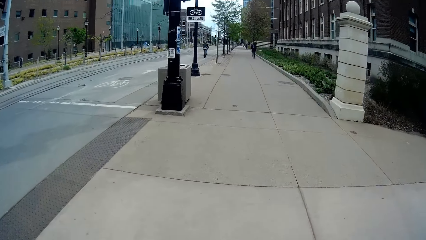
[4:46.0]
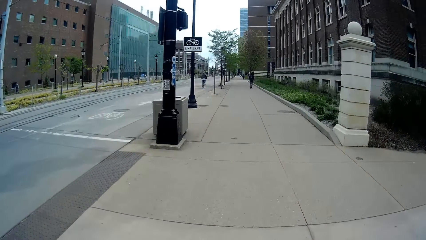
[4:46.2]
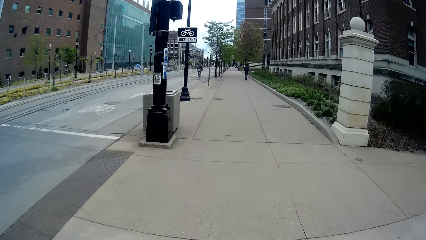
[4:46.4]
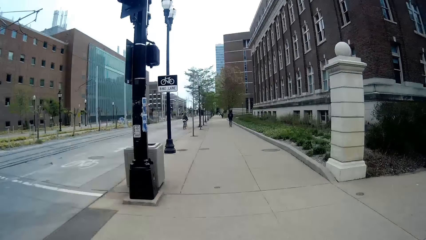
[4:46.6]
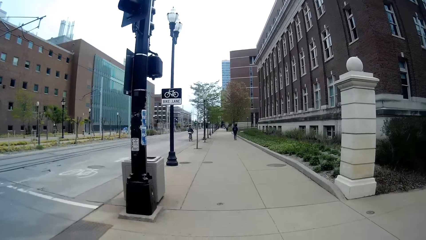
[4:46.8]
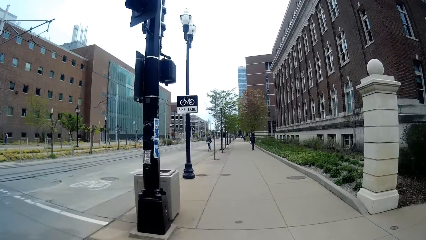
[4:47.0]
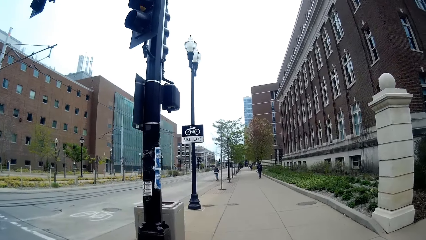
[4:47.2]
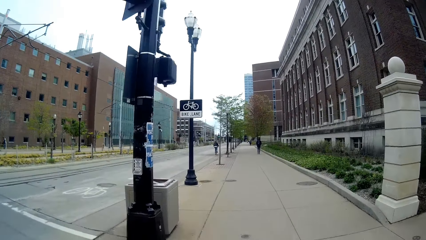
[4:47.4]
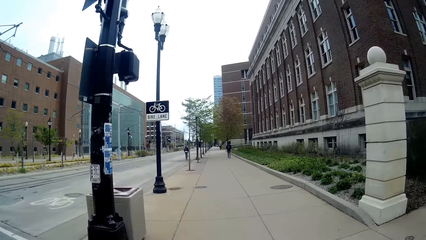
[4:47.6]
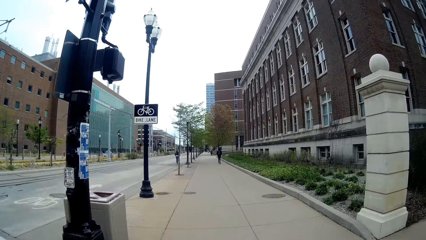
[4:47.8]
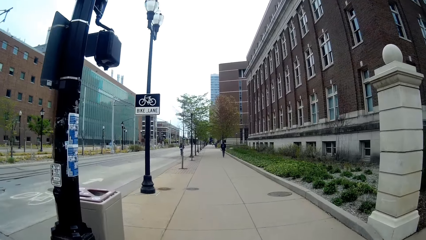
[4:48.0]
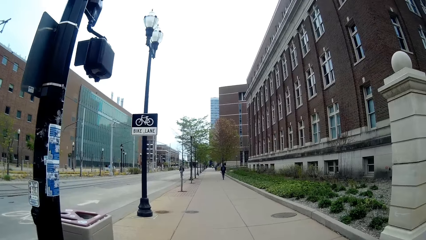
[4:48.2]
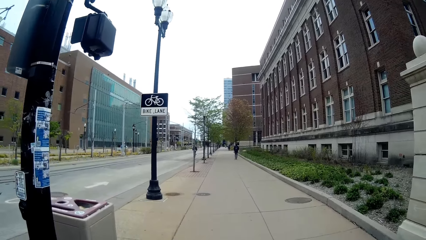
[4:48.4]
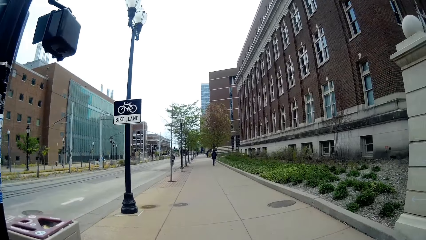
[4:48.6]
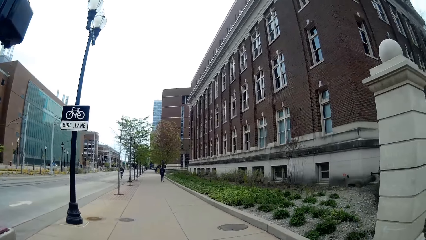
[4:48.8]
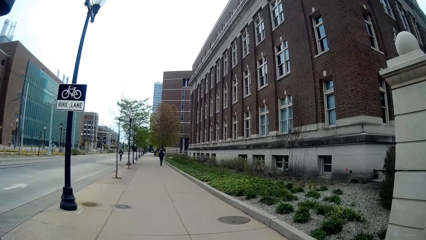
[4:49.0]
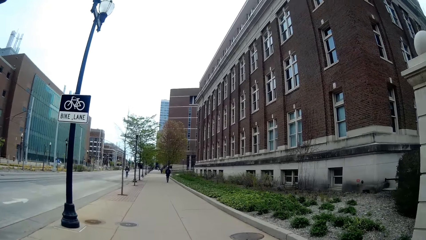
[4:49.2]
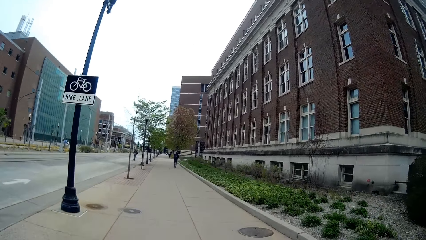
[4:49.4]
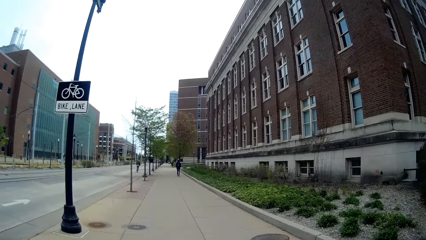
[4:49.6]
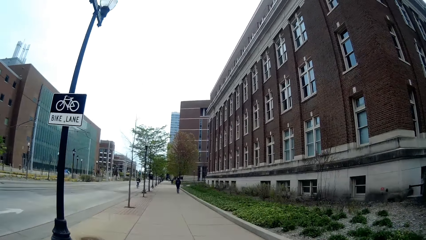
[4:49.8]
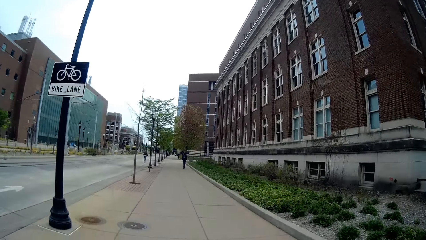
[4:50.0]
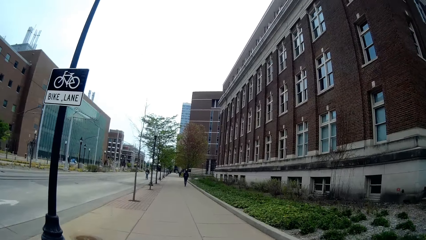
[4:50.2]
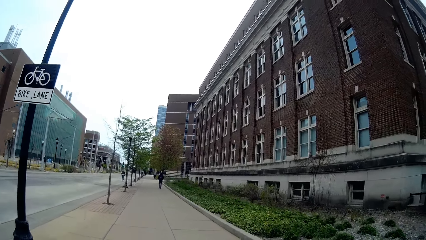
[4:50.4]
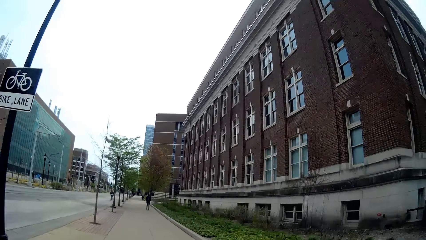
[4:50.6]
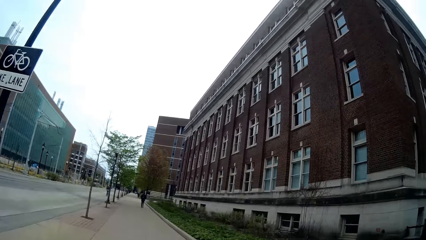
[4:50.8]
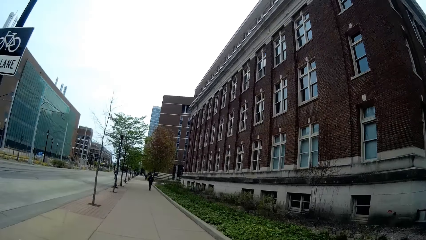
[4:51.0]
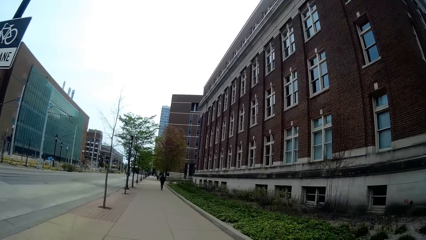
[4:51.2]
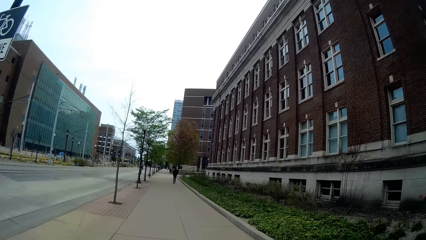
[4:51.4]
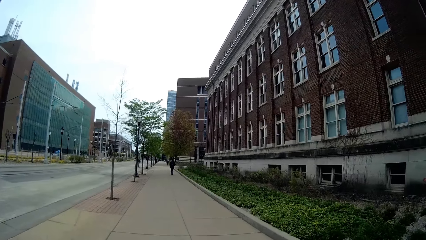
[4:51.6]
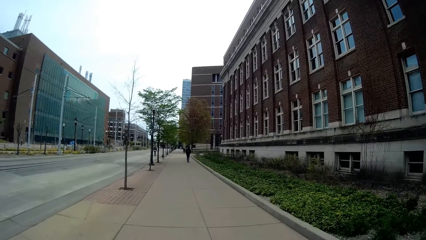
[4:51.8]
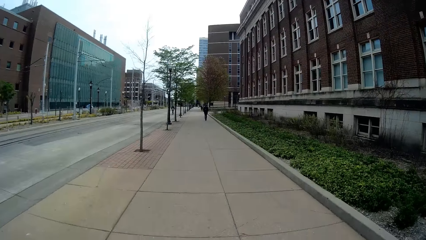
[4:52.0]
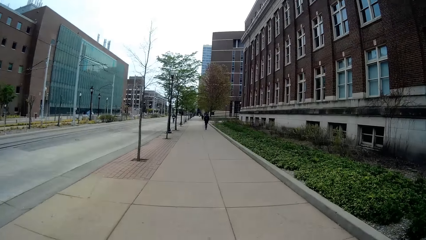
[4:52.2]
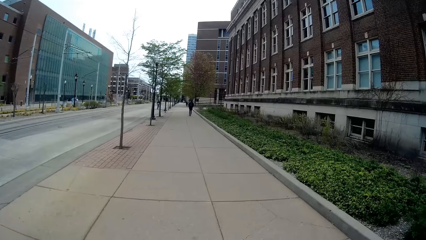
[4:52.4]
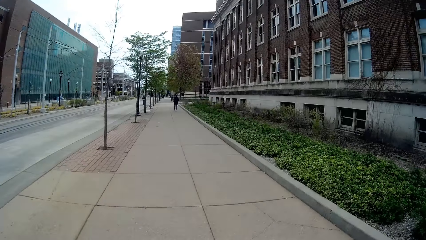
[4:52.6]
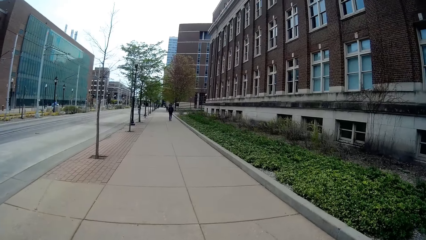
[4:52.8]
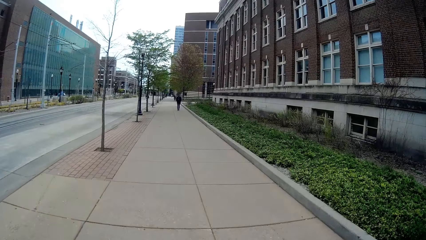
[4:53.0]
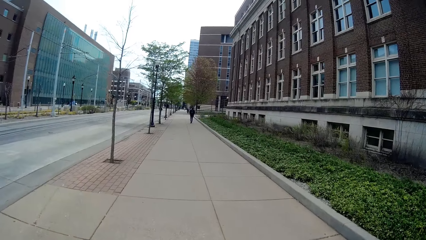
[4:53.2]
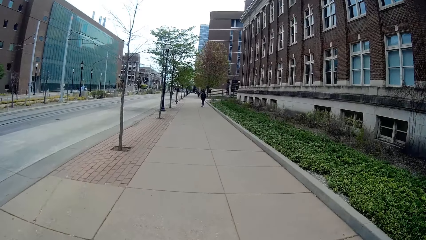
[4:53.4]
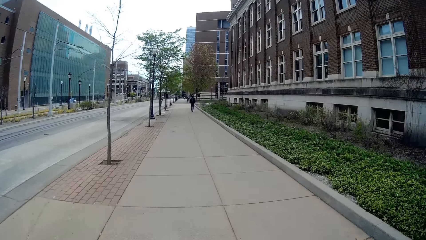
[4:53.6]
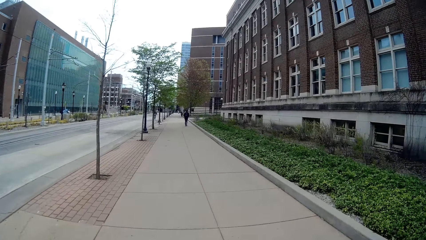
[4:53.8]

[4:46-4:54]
The woman talks to the camera wearer.

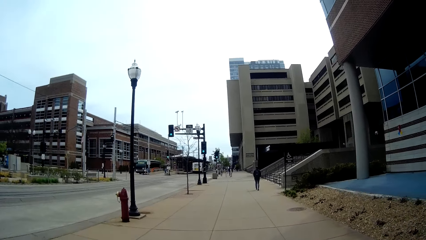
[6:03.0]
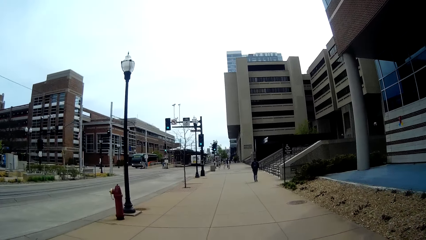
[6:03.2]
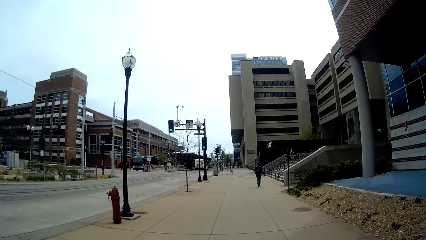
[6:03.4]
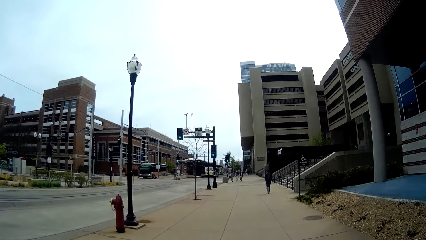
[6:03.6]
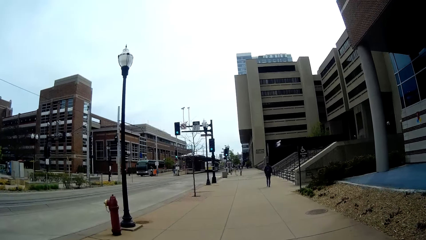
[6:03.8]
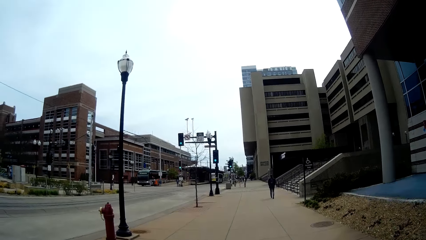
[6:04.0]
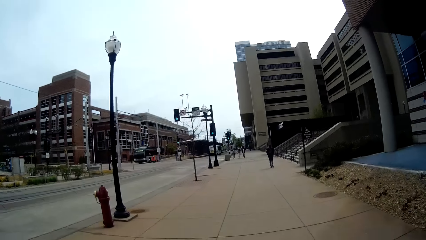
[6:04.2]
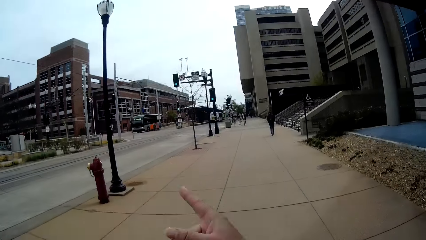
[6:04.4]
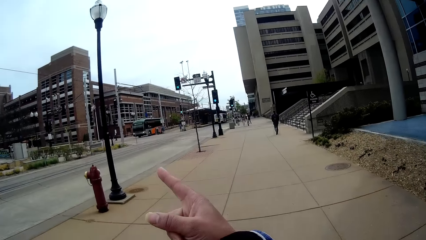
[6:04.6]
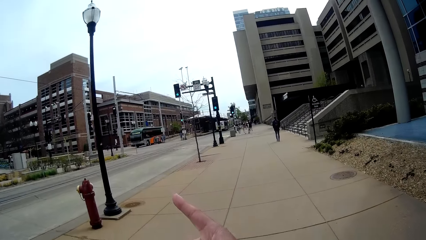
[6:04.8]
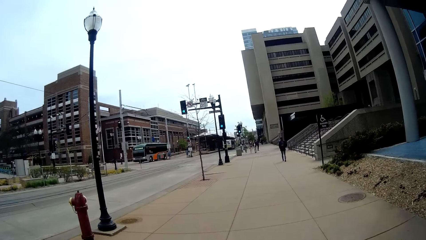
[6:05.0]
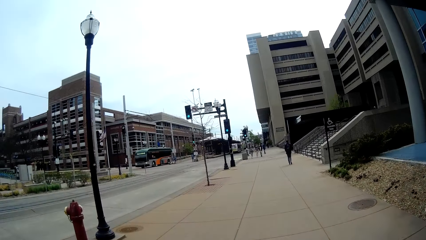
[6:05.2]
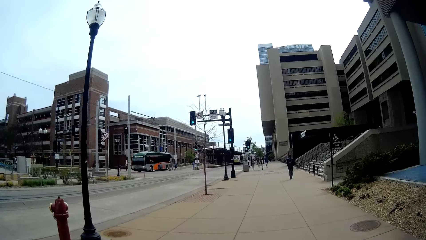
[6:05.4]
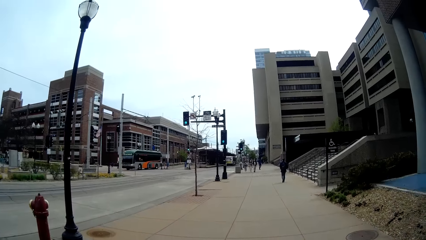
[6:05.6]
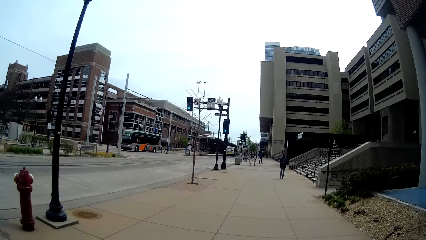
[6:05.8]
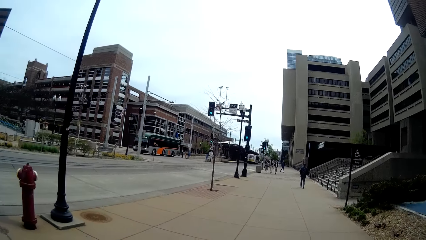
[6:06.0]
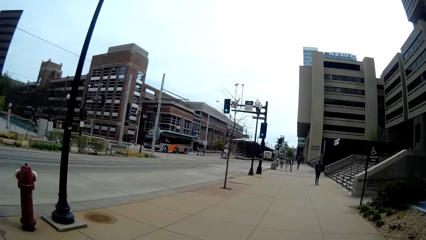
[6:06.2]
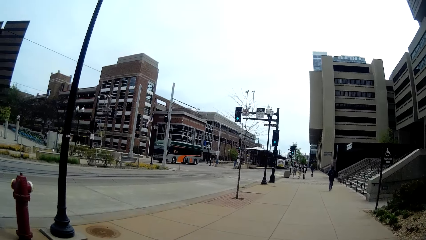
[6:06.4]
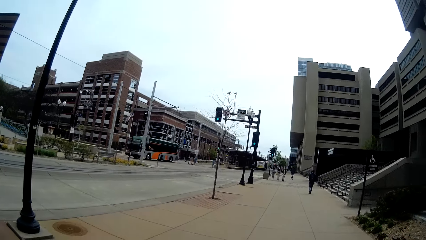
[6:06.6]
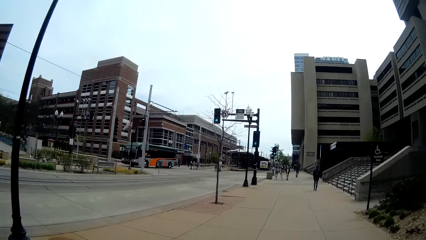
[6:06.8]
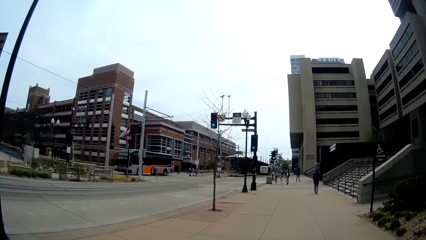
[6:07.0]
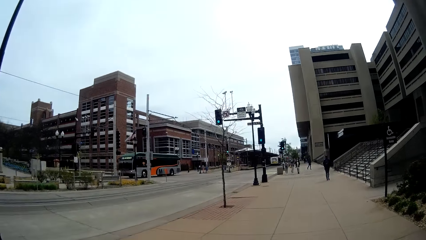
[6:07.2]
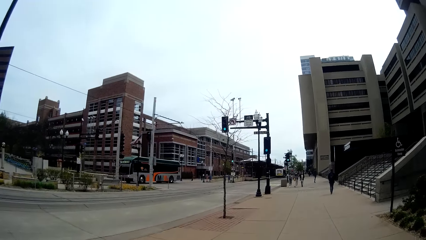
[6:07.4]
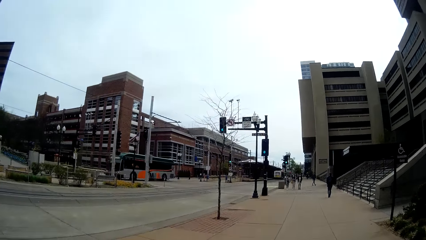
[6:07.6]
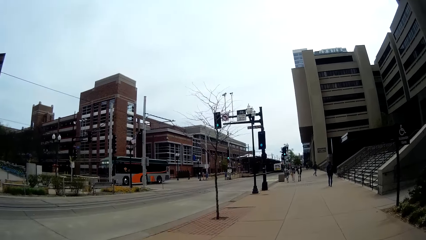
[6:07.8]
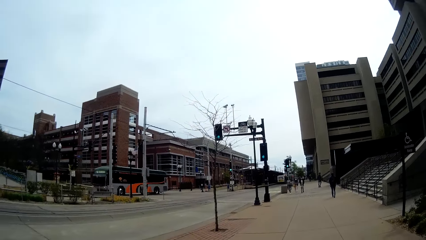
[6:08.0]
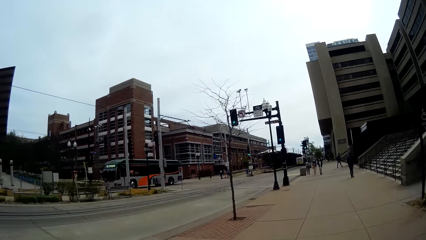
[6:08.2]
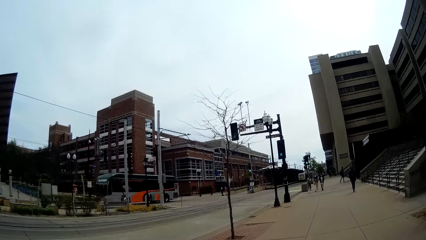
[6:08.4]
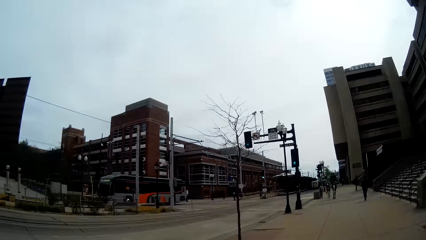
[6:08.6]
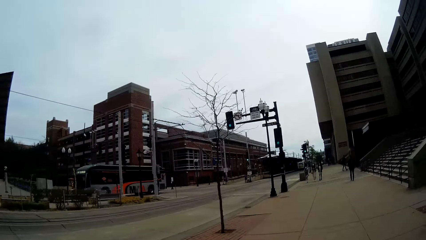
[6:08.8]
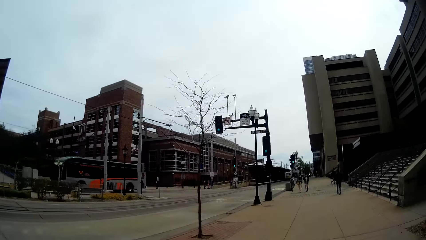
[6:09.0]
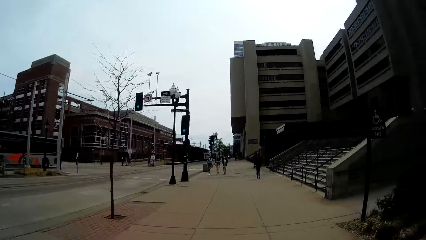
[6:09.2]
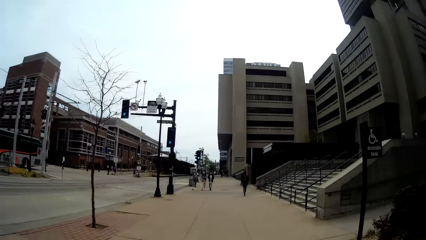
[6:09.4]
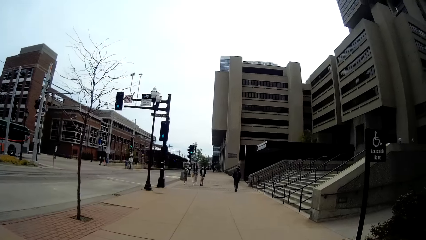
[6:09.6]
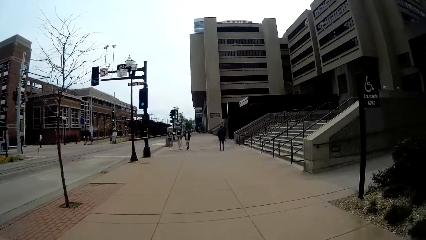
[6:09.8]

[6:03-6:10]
The camera wearer points her right hand towards a bus.
